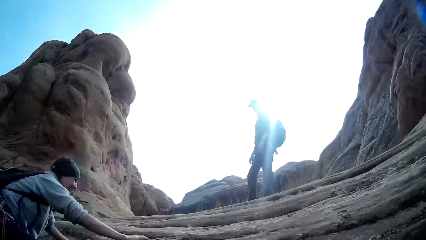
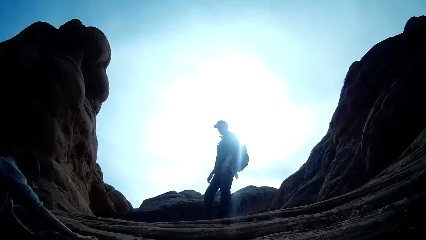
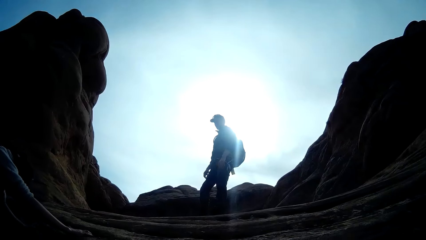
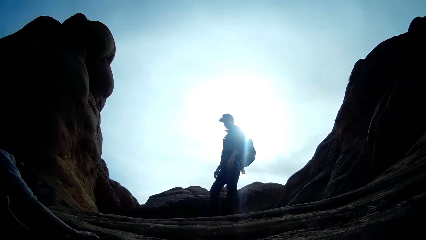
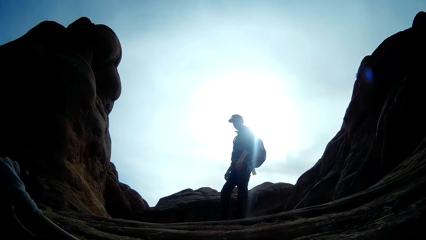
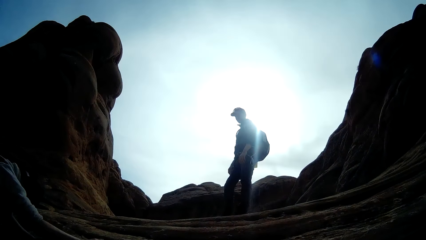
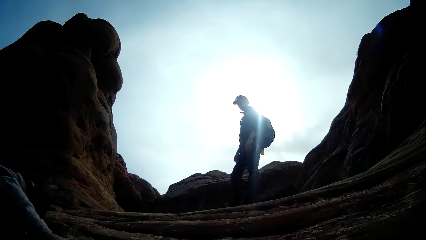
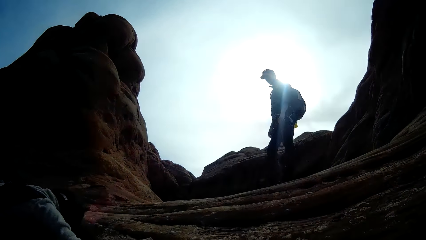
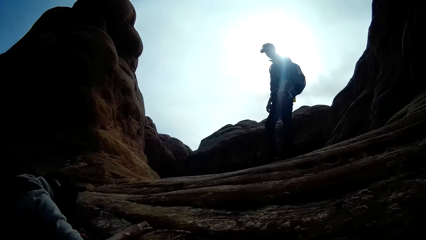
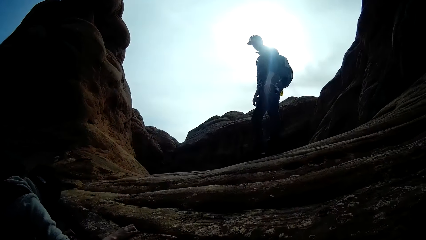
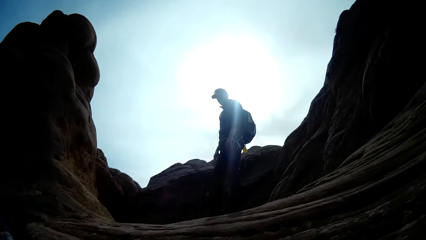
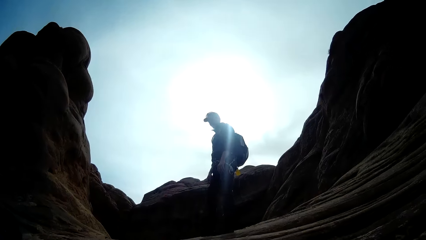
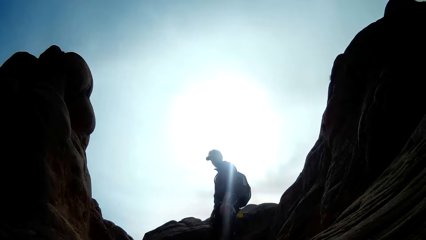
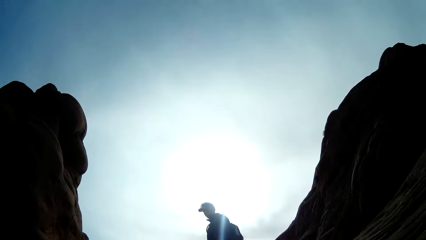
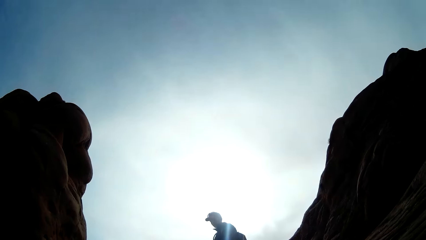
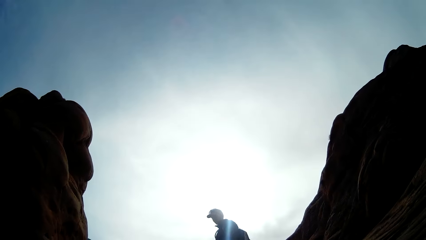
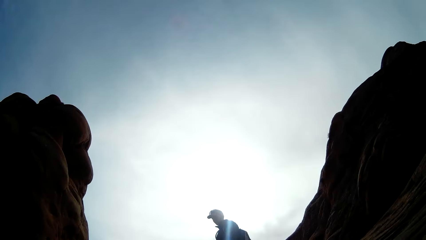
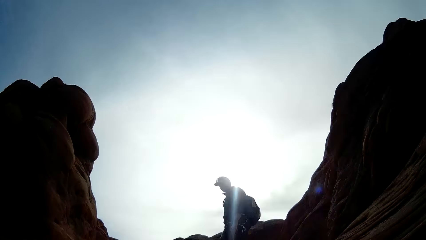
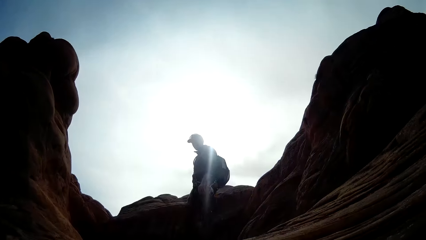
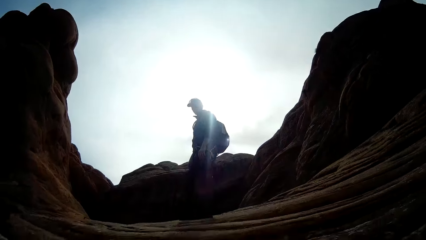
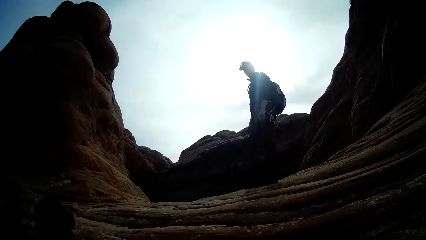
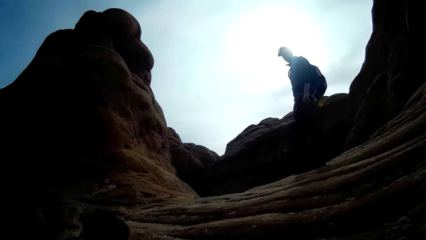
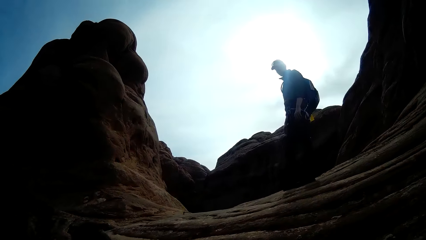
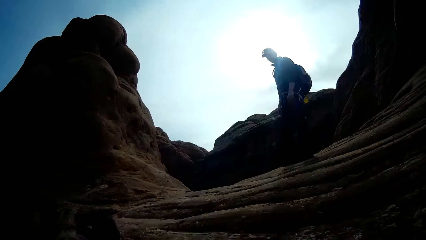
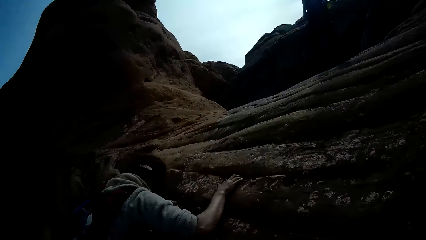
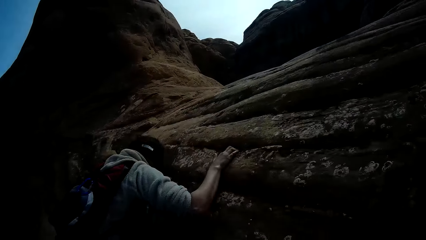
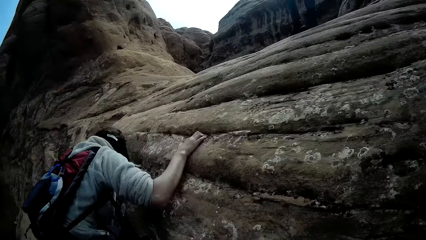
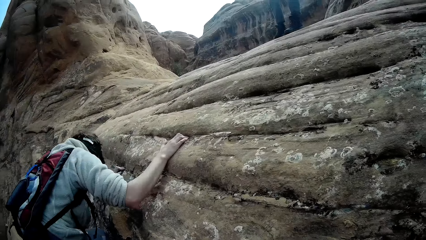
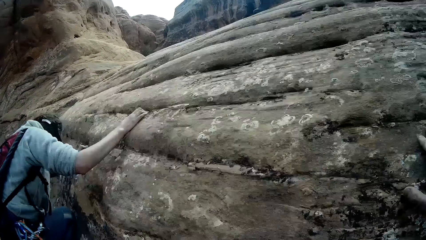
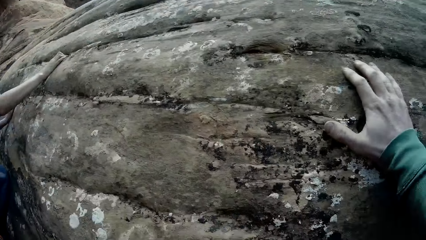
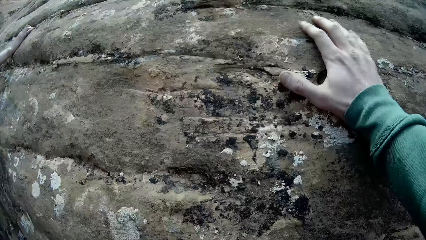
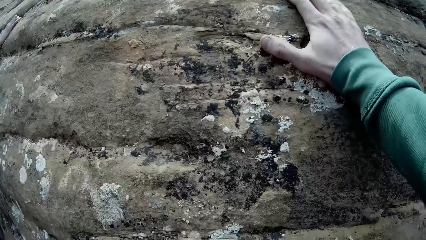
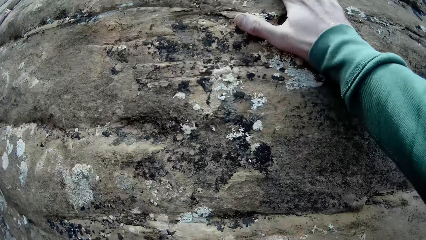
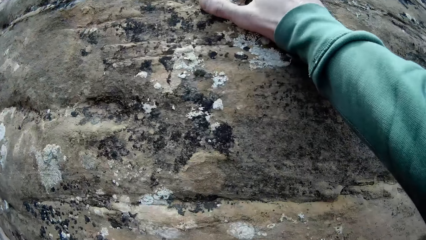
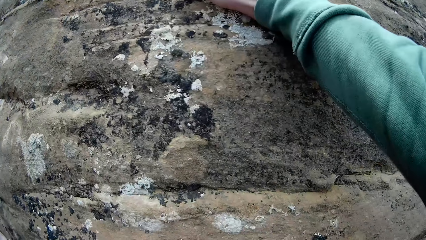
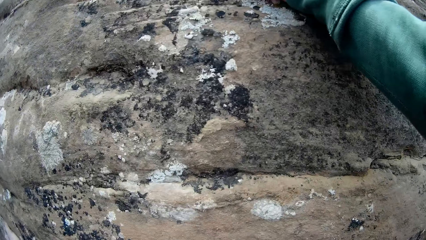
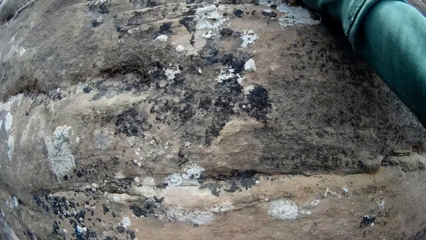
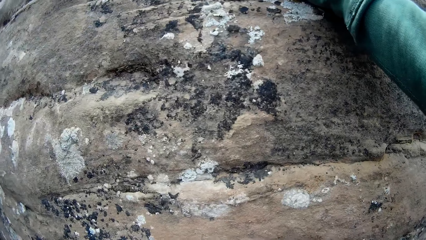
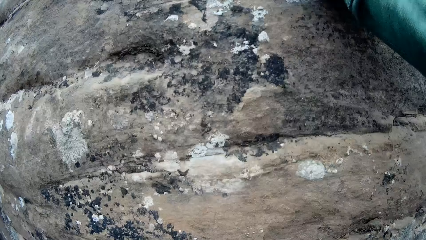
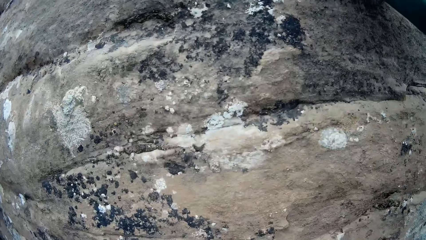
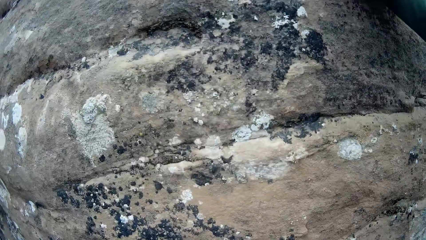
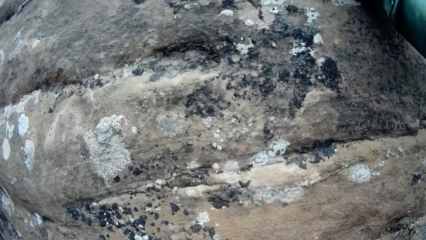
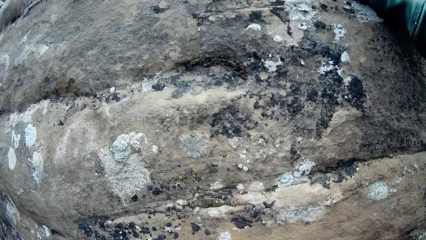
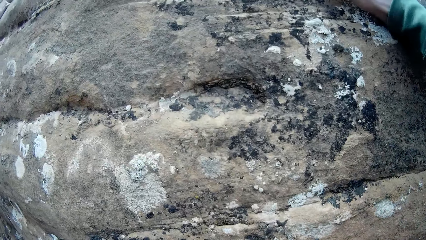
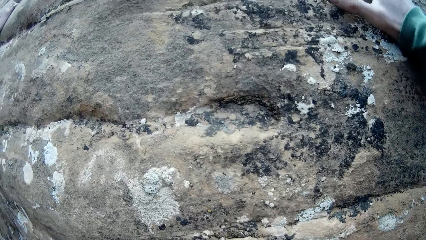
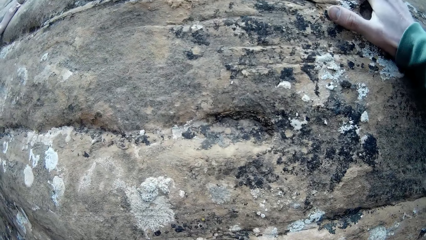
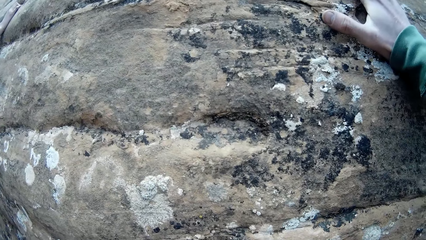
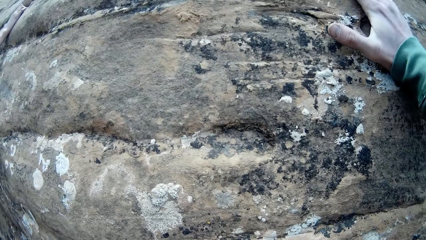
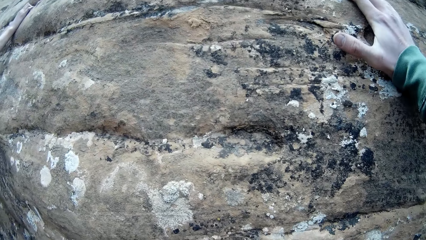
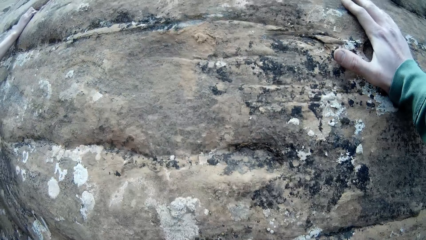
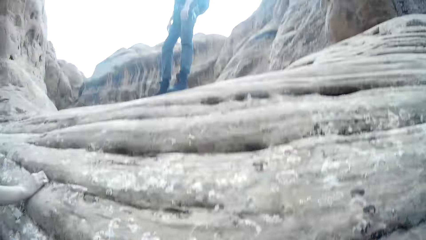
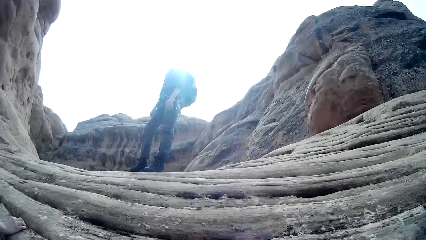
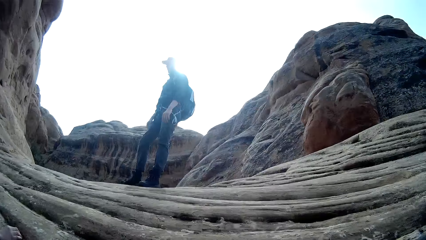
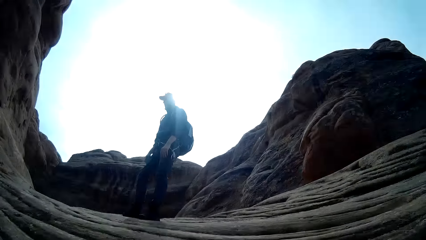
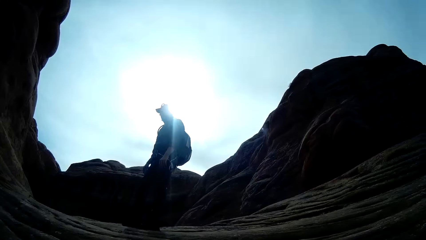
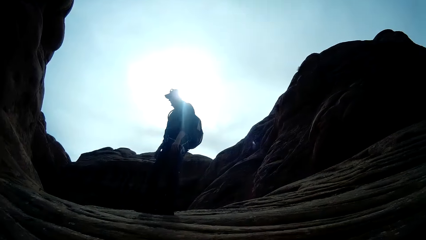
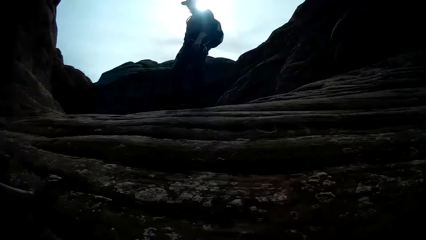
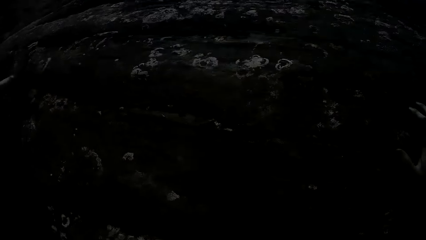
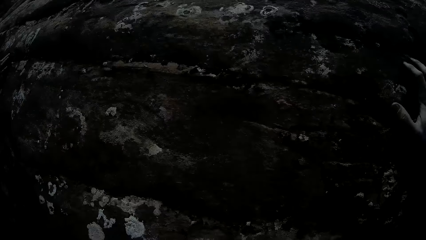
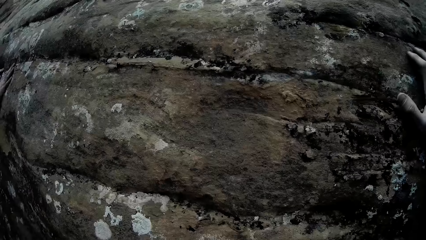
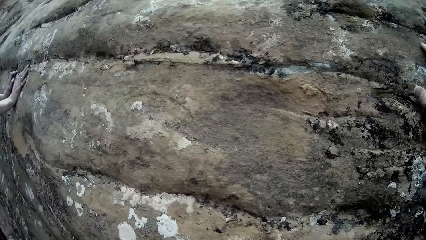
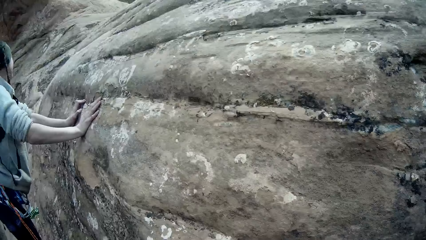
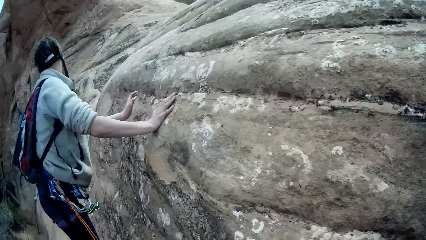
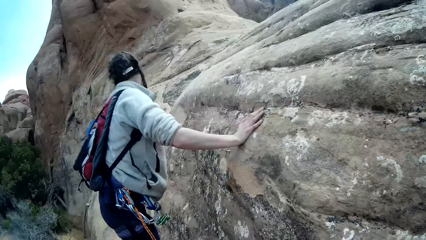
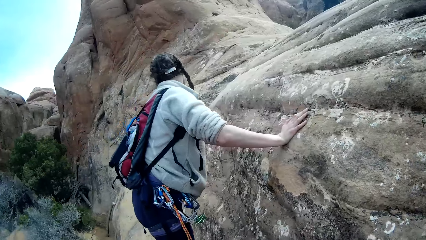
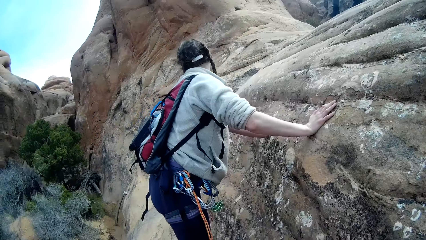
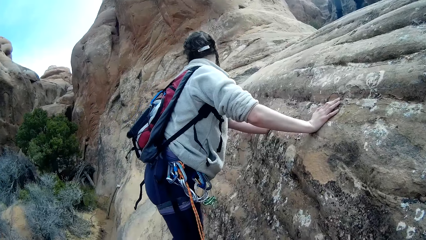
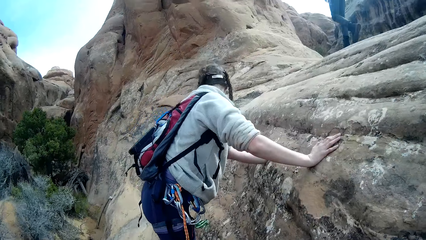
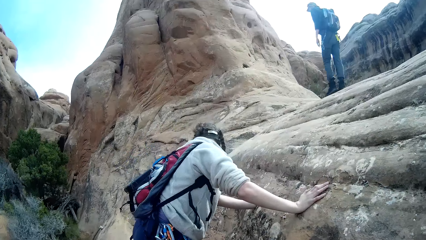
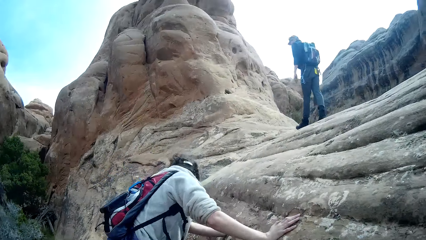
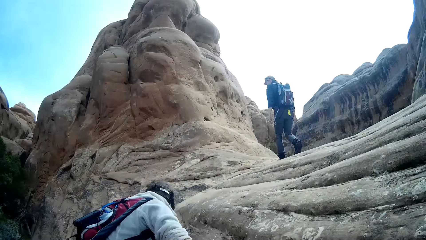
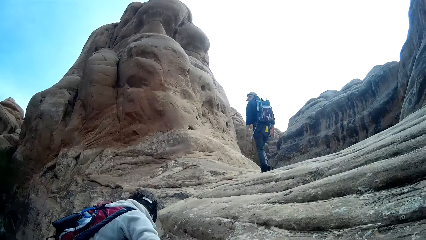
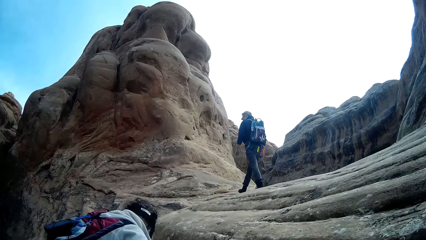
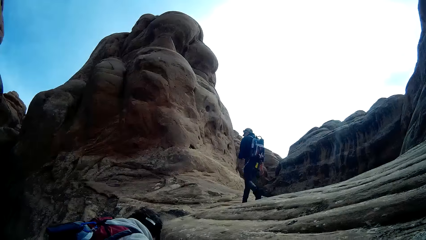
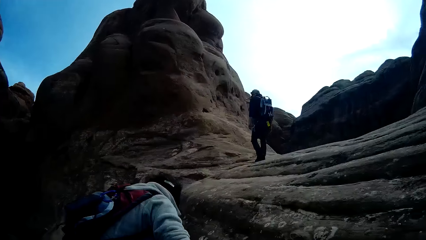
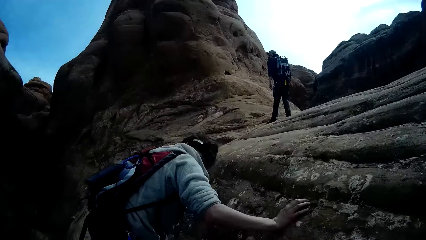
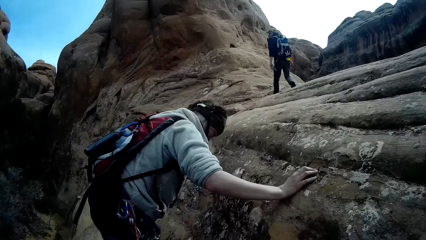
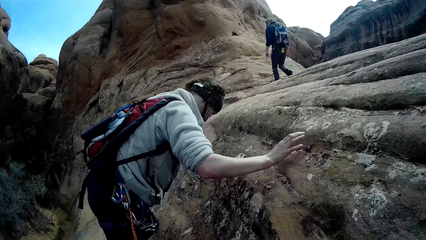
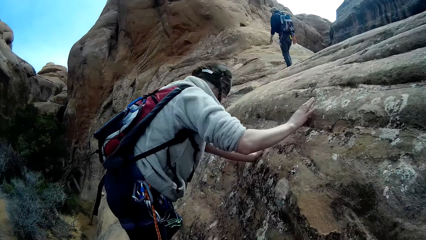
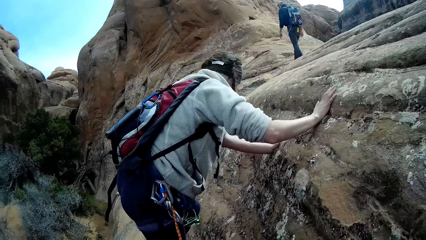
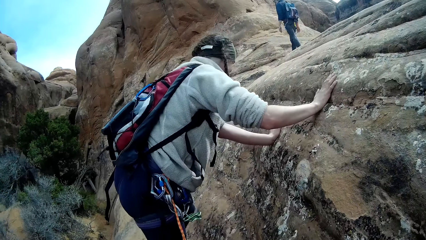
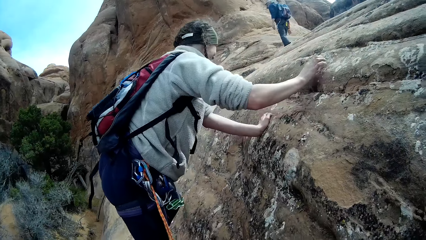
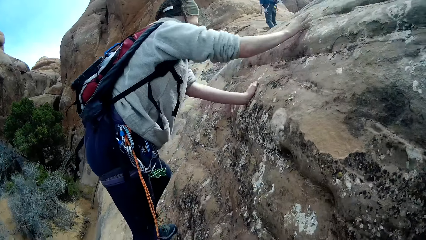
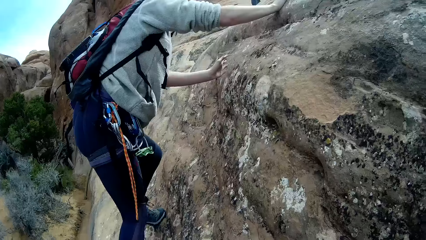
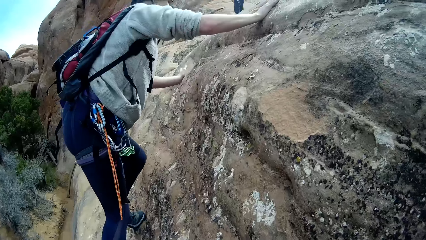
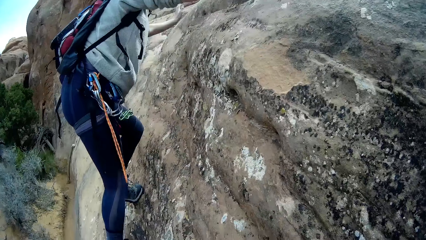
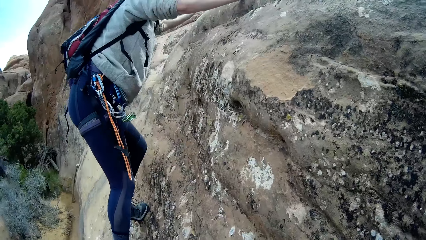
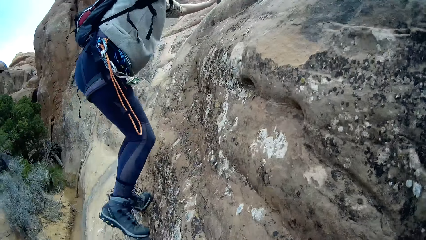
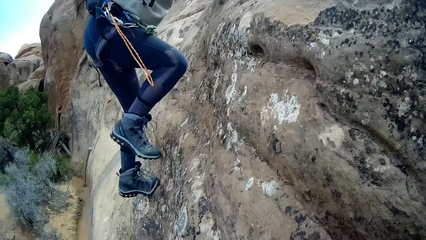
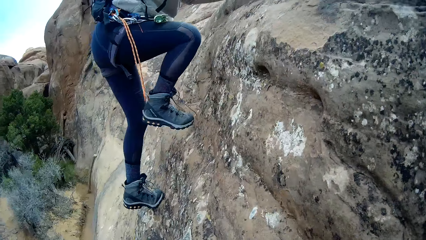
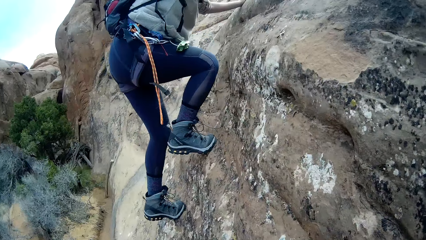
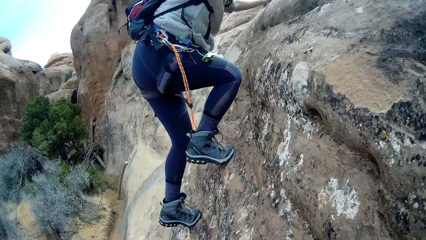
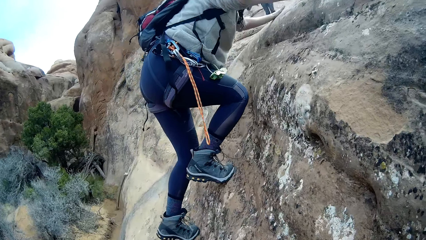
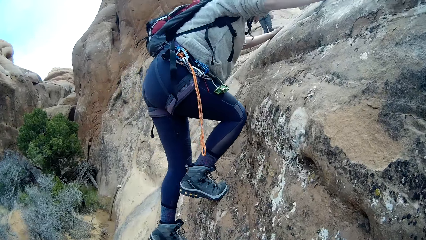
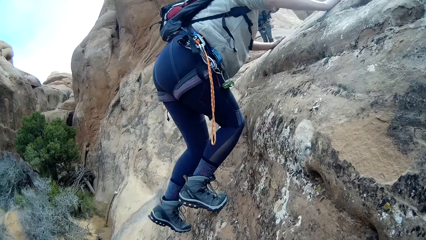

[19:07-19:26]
The camera wearer stares at a person. They look around the mountain. Another person climbs on the mountain. The camera wearer stares at the first person. They climb on the mountain. A third person climbs up the mountain. The first person walks on the mountain. The third person climbs up the mountain.
